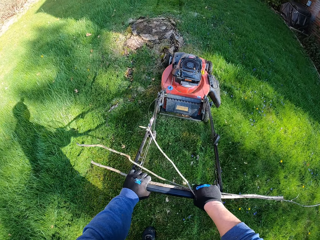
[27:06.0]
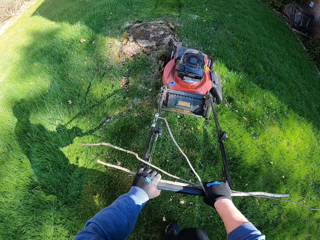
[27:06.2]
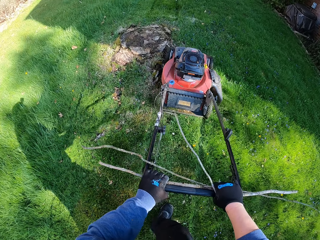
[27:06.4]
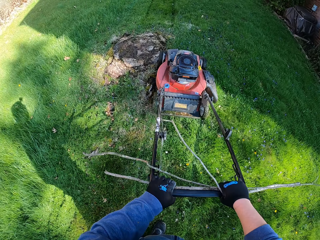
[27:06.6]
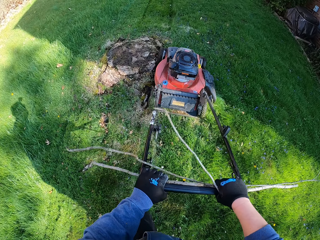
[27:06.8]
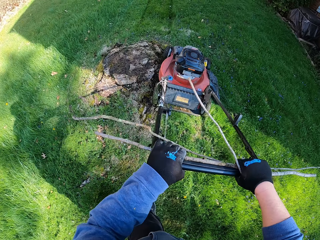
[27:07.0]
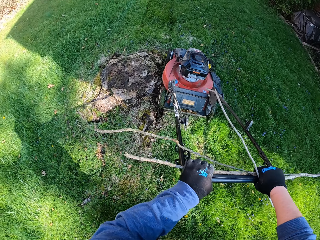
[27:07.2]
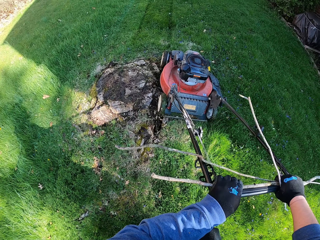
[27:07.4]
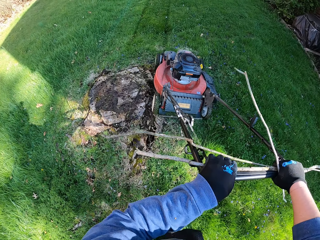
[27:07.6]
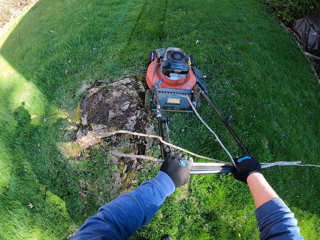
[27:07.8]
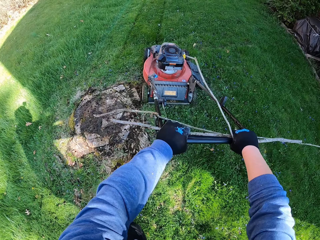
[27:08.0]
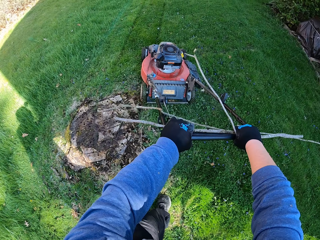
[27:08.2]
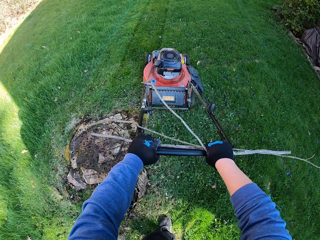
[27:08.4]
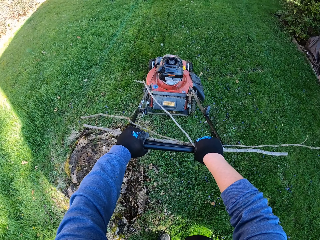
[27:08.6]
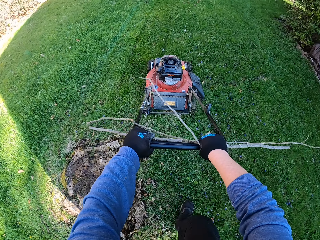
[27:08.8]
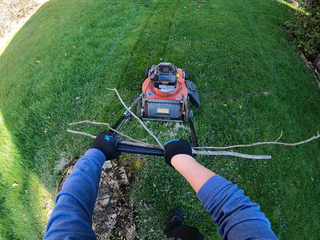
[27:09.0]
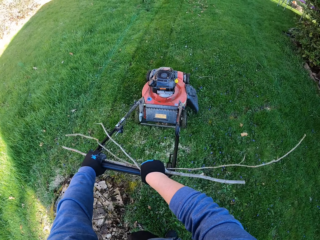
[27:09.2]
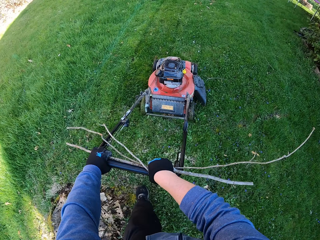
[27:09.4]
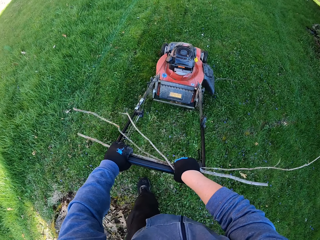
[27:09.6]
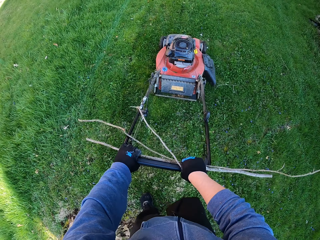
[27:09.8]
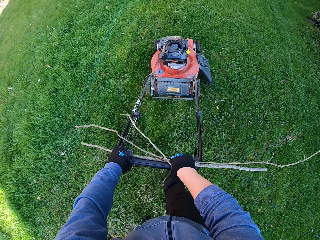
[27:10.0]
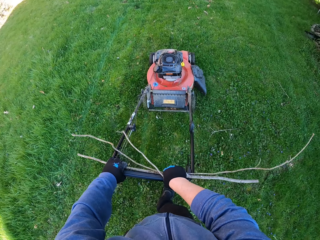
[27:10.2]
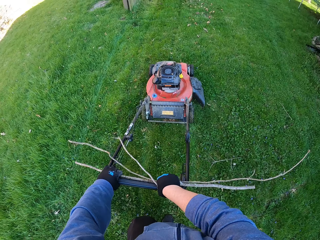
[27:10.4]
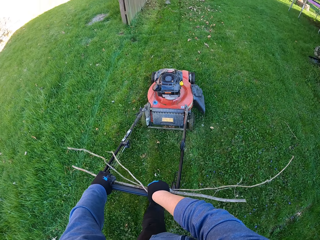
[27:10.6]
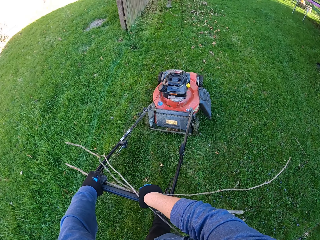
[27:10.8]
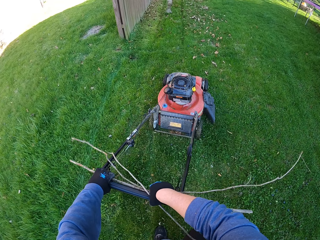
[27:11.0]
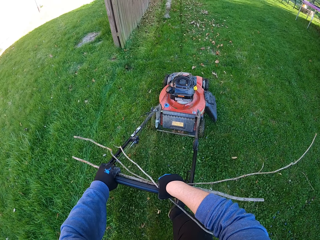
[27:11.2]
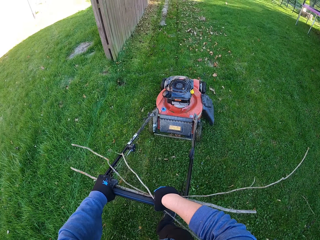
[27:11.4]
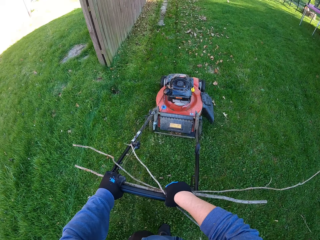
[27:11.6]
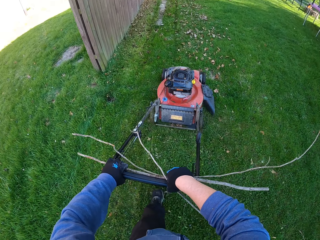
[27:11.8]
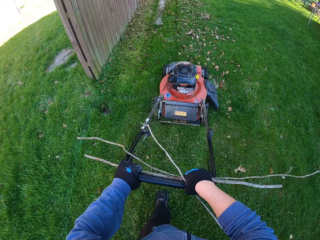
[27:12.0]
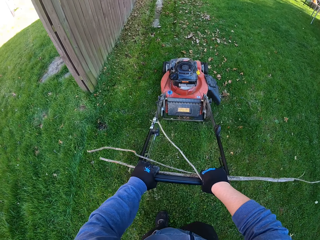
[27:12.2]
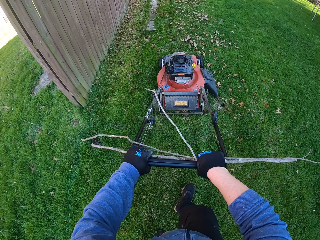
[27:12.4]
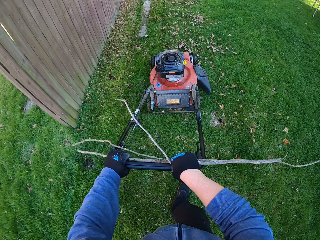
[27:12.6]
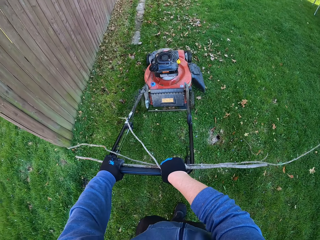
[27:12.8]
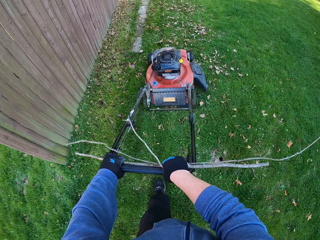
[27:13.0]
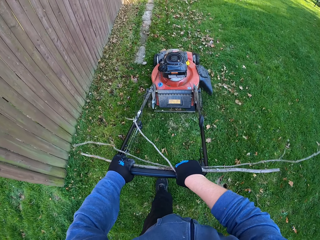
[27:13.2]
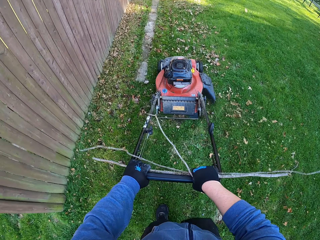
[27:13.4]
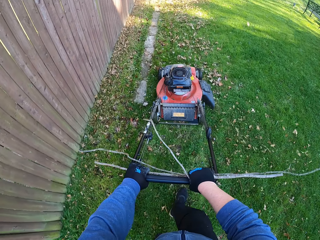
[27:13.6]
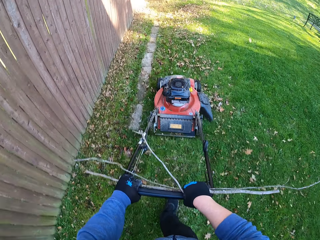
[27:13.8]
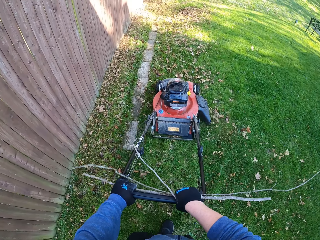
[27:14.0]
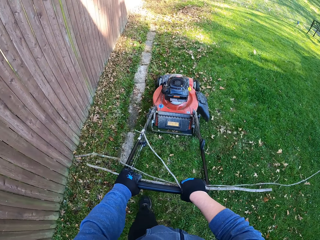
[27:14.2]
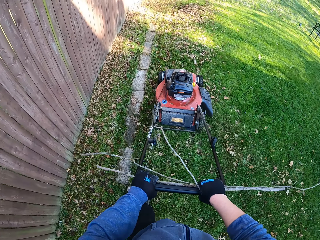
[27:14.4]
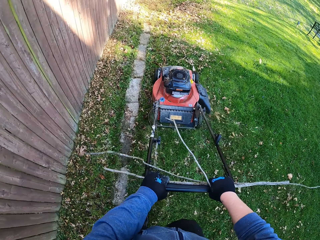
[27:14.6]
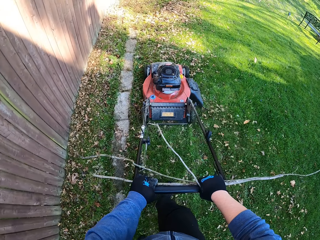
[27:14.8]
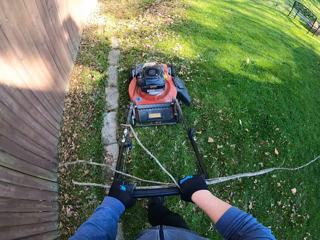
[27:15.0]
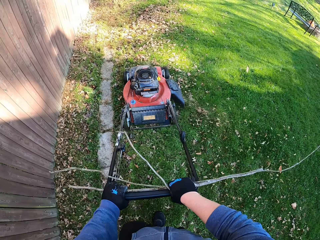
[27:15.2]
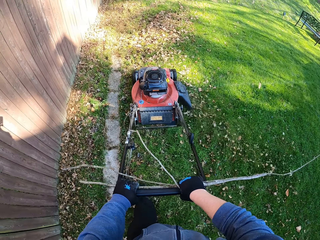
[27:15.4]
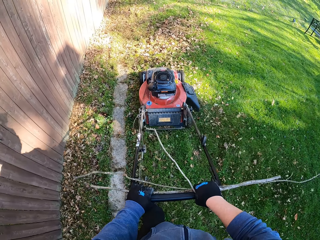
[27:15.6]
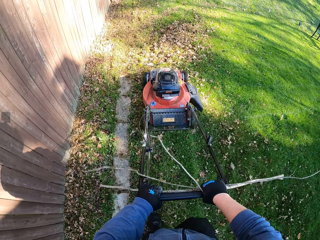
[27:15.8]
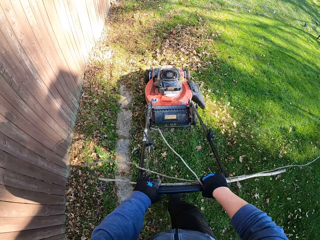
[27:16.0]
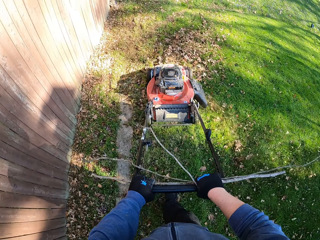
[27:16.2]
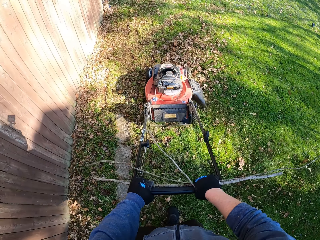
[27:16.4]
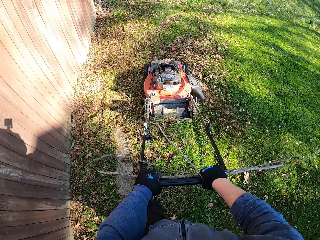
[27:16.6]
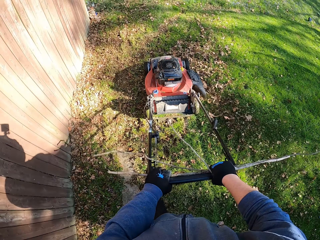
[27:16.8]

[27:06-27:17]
The camera wearer tilts the lawn mower. They cut grass with the lawn mower. They cut grass along the fence with the lawn mower.

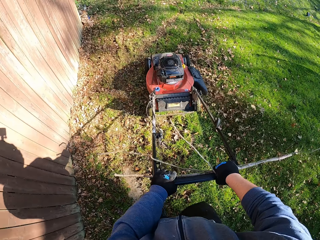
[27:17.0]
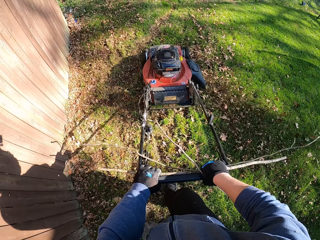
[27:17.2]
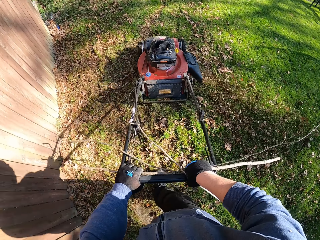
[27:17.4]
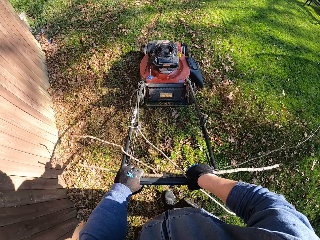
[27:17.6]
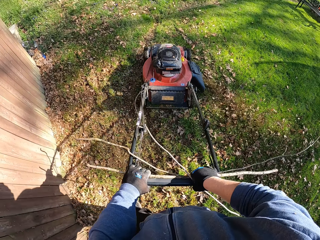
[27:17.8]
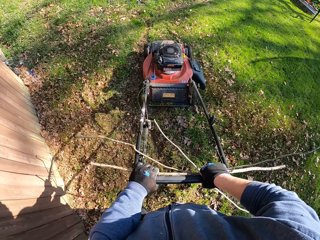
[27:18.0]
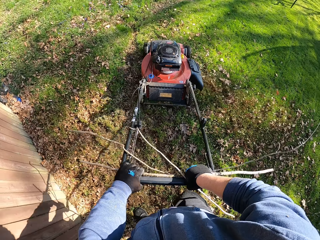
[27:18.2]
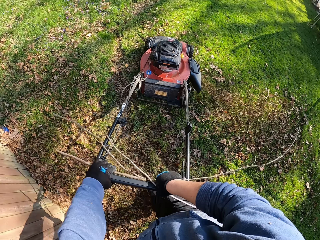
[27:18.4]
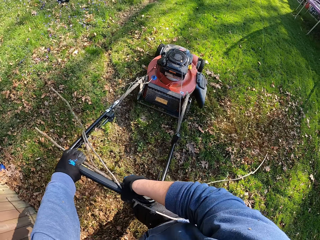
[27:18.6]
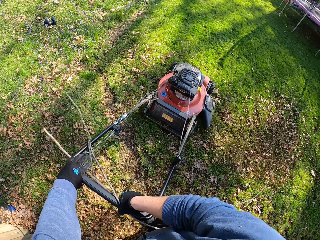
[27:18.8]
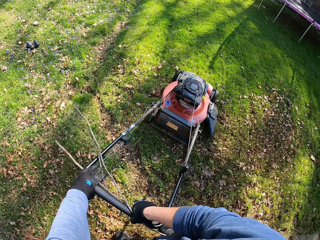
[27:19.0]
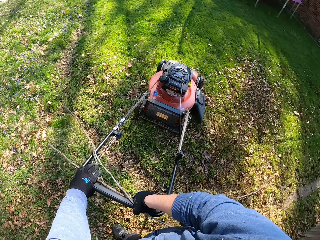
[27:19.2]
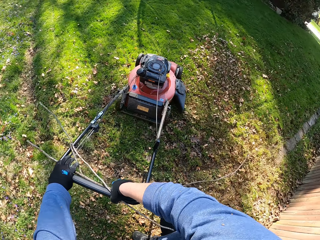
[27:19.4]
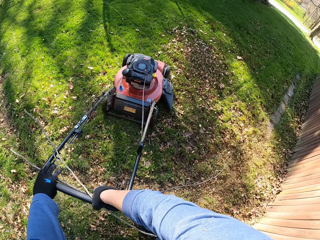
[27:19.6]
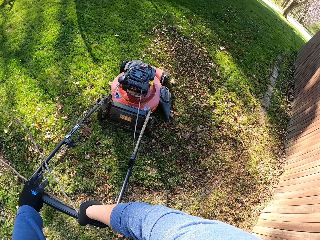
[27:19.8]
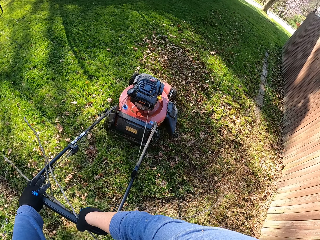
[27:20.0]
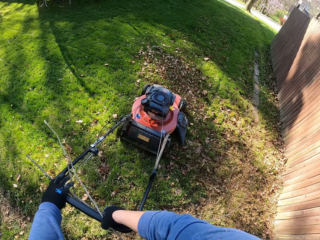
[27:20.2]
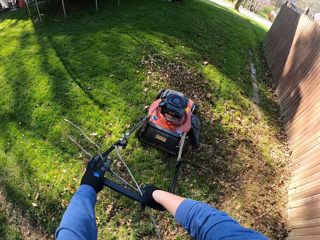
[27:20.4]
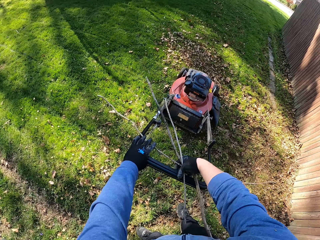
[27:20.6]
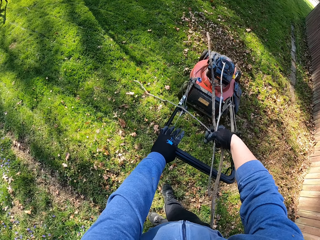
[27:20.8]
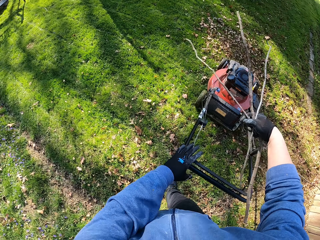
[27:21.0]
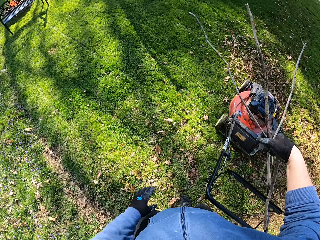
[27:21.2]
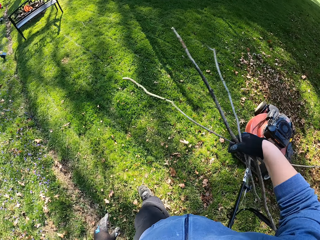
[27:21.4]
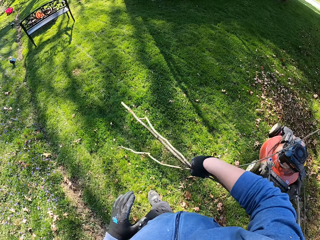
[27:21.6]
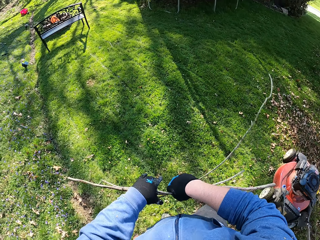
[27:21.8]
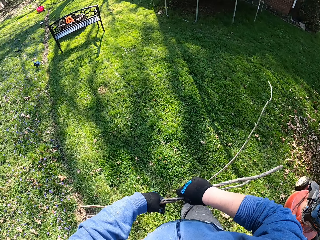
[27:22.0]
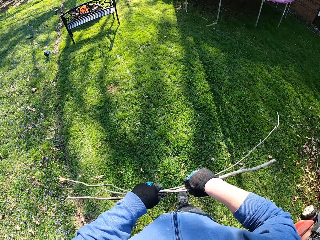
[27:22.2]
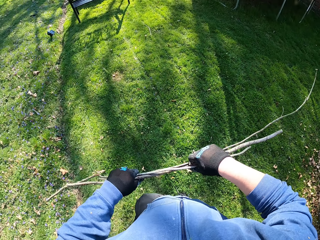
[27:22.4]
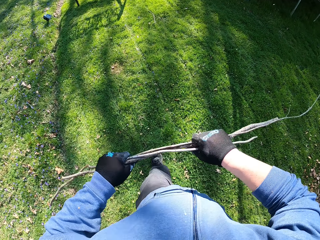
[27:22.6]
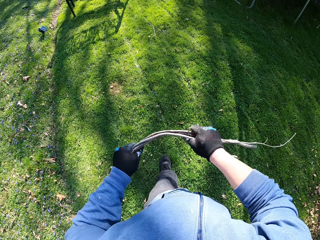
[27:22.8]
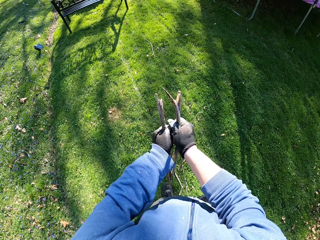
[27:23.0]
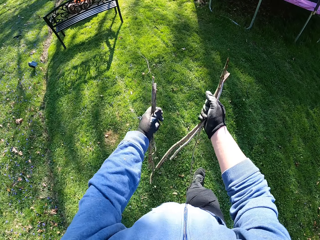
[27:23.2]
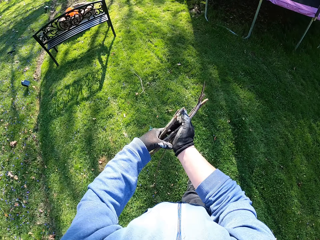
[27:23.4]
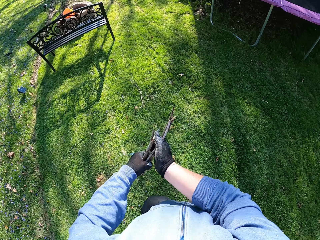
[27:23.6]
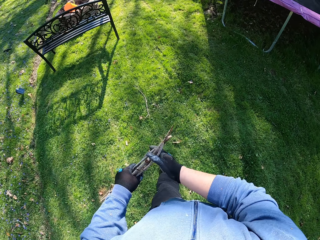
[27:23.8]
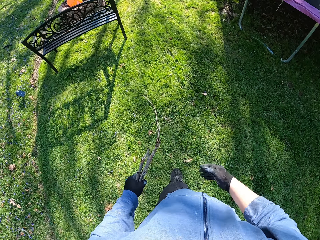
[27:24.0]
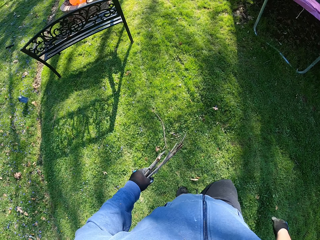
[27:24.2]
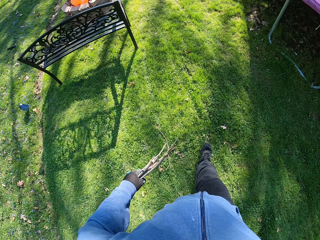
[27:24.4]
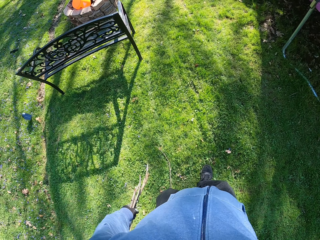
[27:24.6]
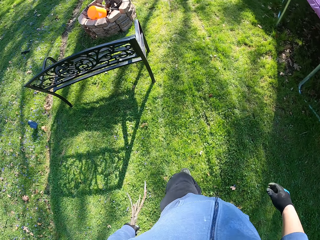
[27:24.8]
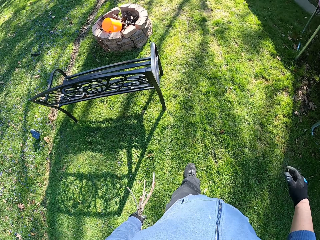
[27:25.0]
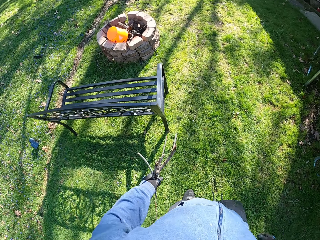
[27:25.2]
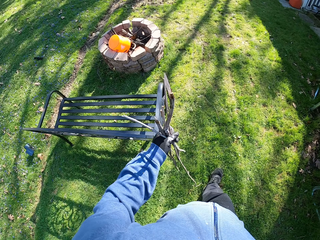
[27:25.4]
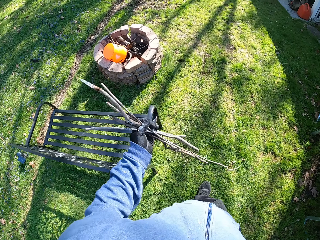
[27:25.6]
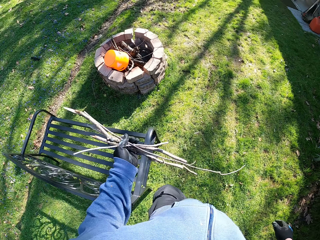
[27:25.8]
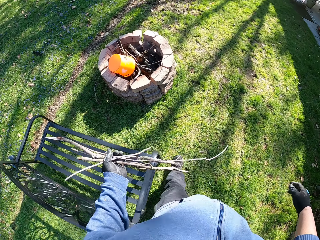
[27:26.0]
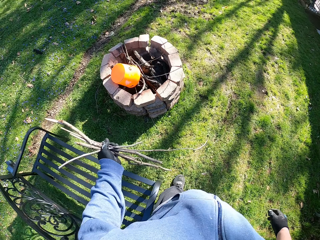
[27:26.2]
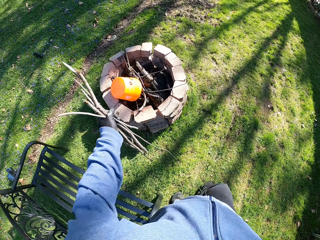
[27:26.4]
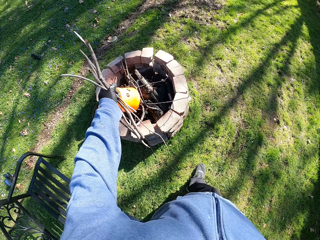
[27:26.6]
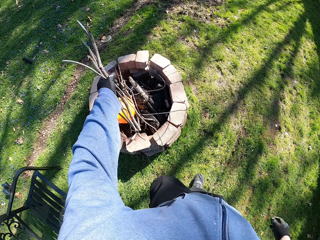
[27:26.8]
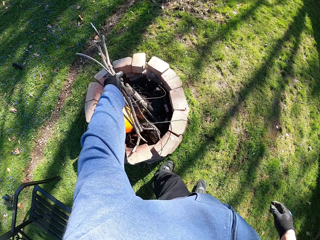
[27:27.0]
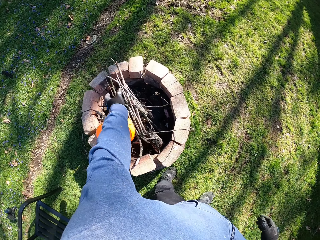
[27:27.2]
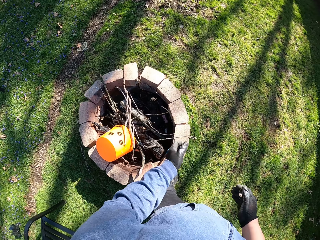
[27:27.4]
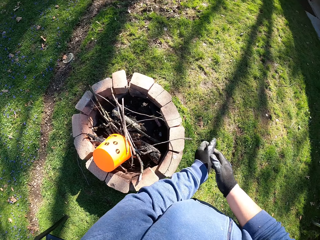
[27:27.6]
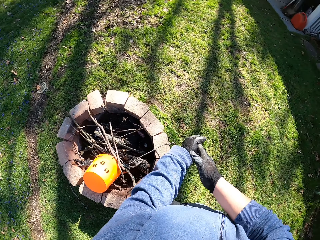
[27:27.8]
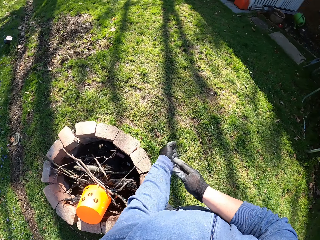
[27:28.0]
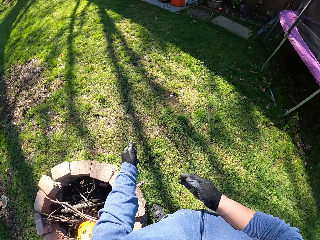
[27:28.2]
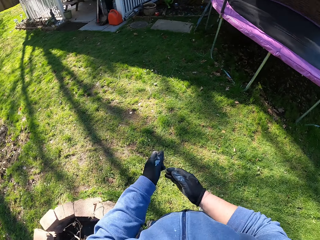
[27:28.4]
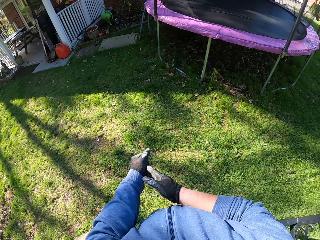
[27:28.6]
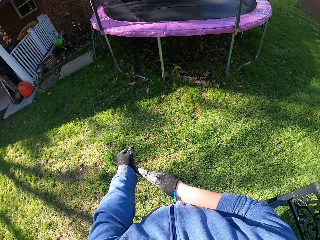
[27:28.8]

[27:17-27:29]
The camera wearer makes a U-turn with the lawn mower. He lets go of the lawn mower. He walks towards a fire pit. He holds sticks with both hands. He breaks the sticks in half in his hands. He holds the sticks with his left hand. He drops the sticks in the fire pit. He takes off his right glove.
